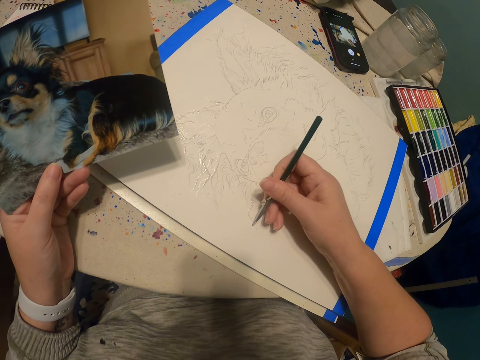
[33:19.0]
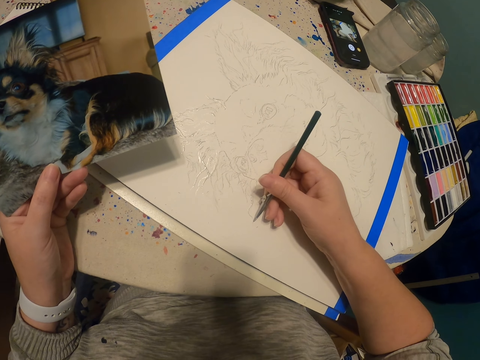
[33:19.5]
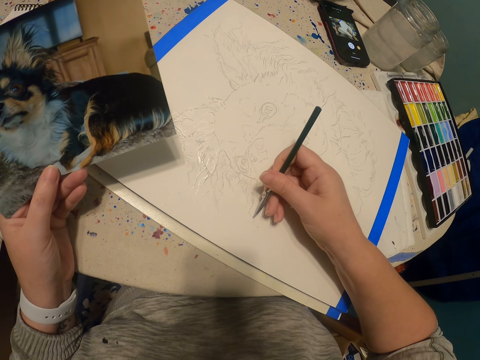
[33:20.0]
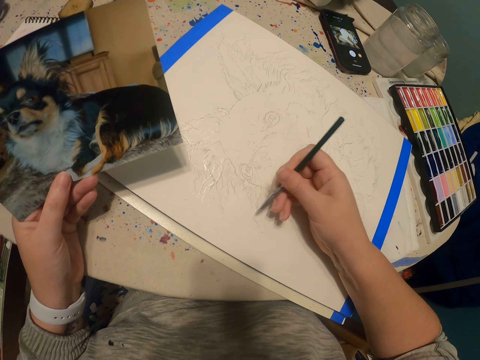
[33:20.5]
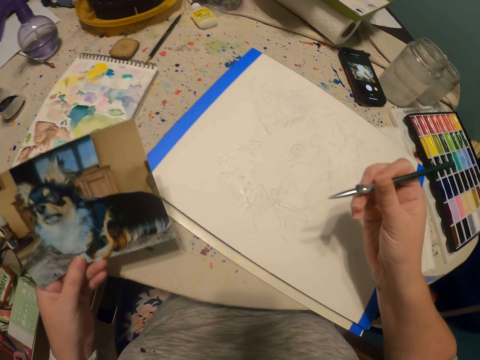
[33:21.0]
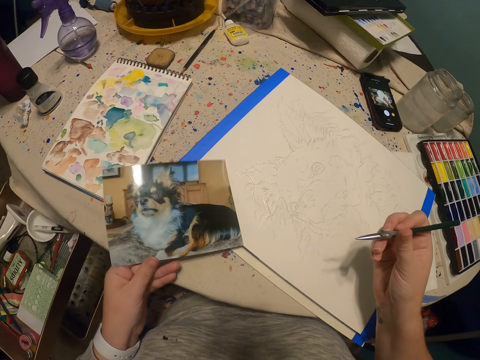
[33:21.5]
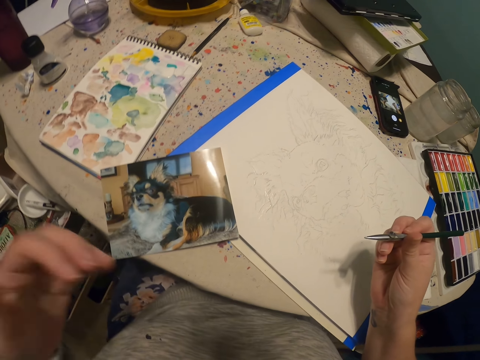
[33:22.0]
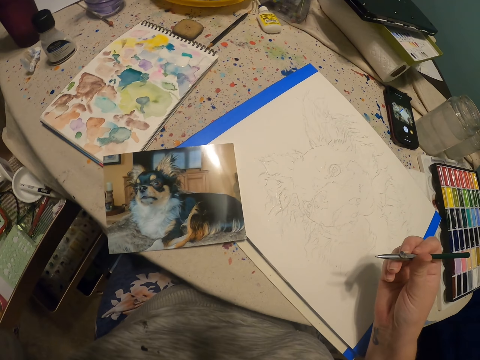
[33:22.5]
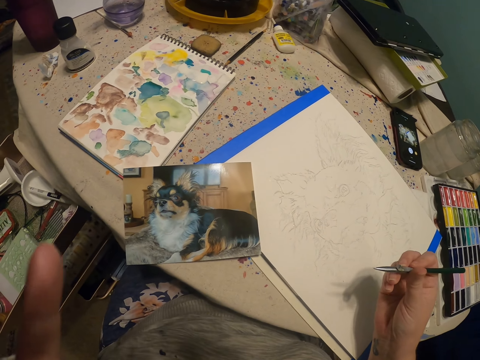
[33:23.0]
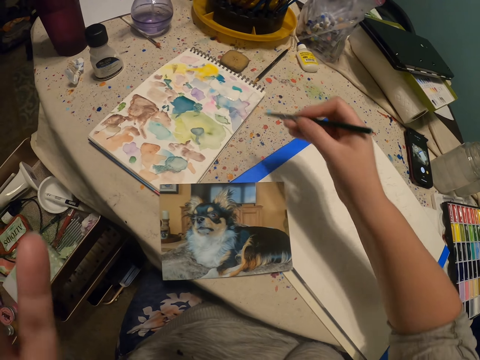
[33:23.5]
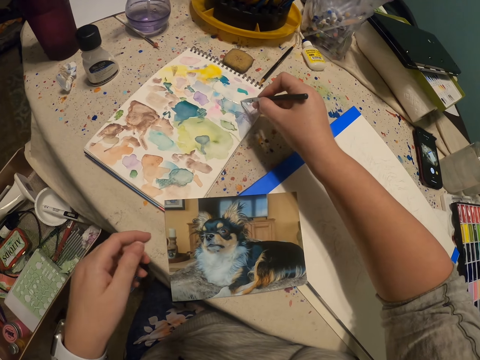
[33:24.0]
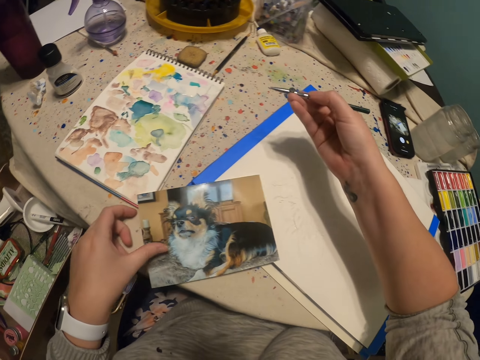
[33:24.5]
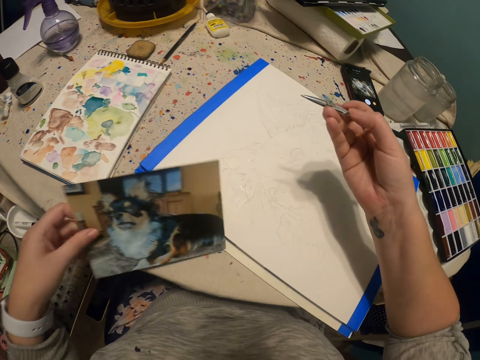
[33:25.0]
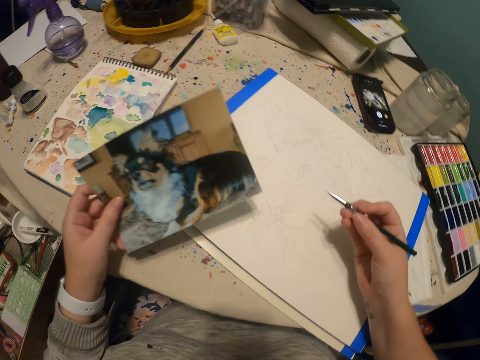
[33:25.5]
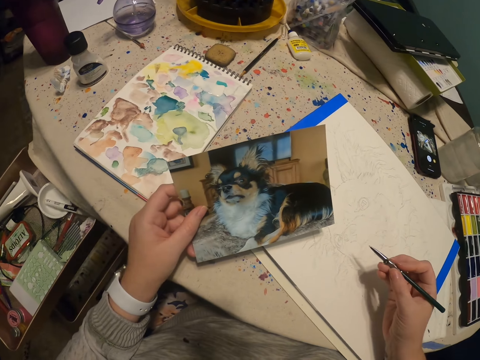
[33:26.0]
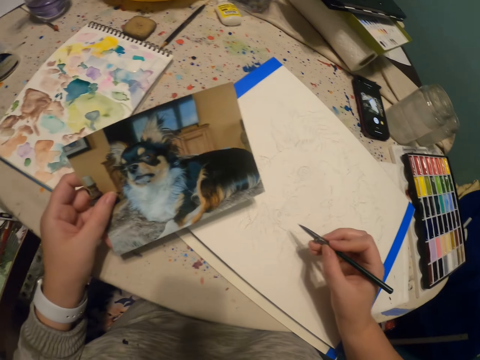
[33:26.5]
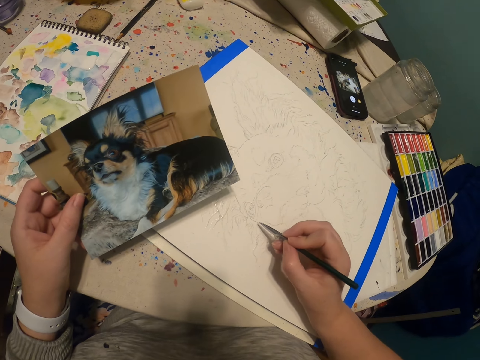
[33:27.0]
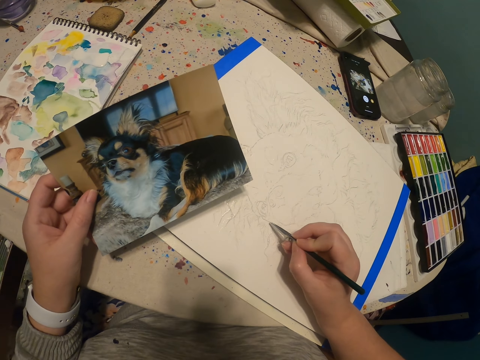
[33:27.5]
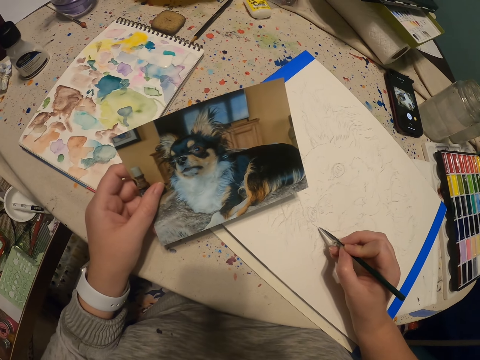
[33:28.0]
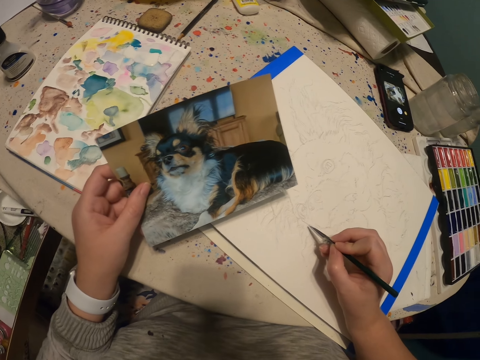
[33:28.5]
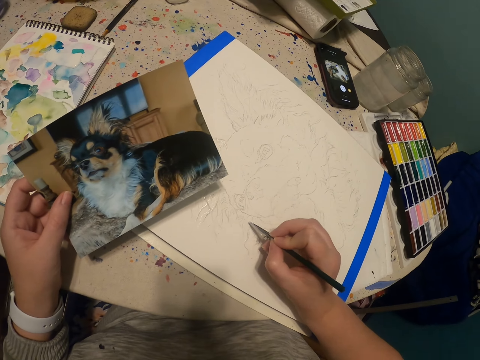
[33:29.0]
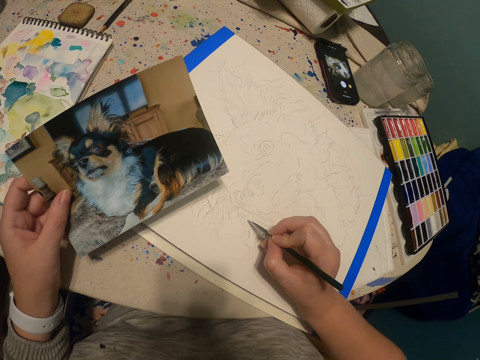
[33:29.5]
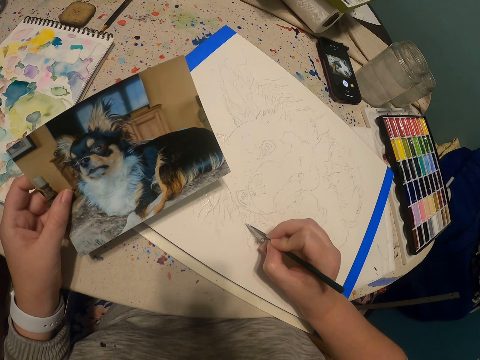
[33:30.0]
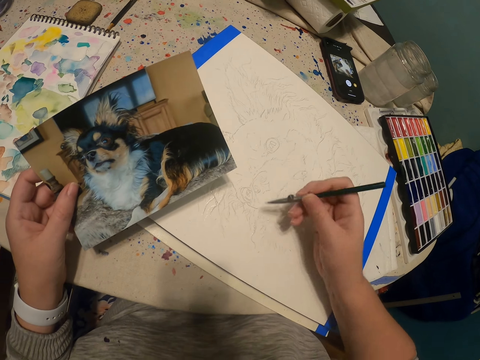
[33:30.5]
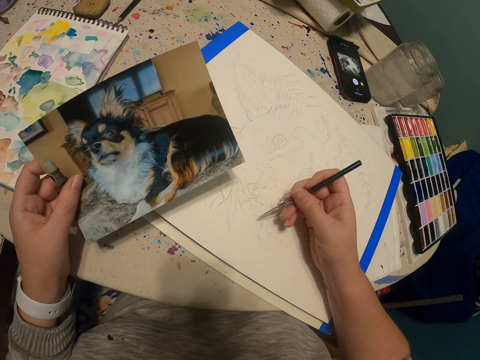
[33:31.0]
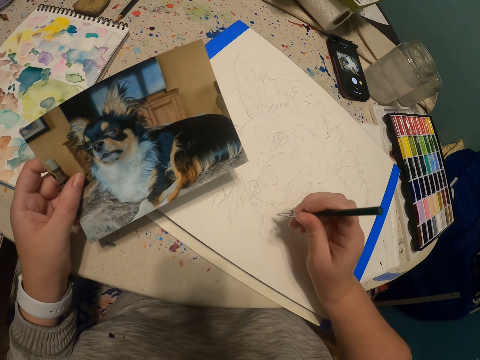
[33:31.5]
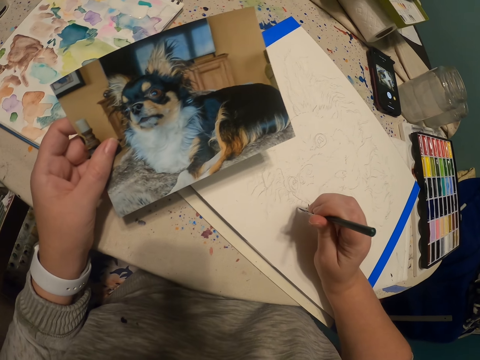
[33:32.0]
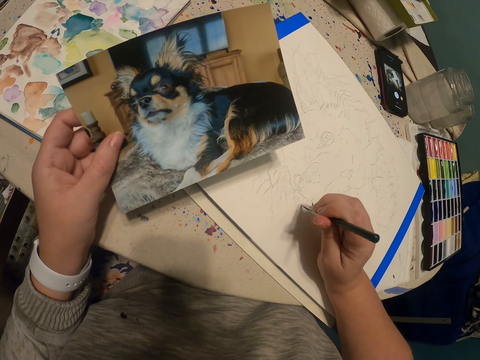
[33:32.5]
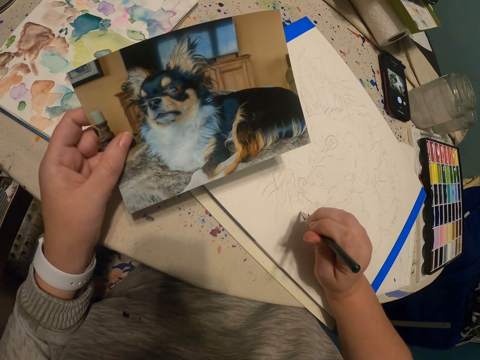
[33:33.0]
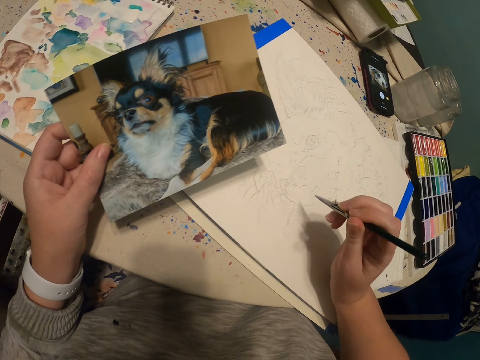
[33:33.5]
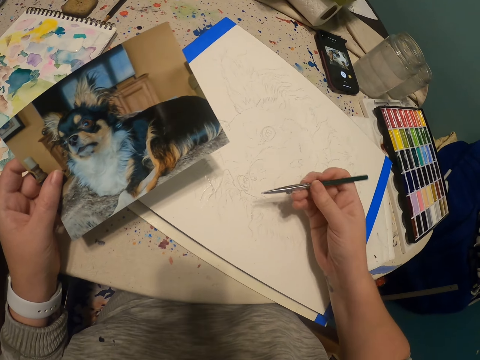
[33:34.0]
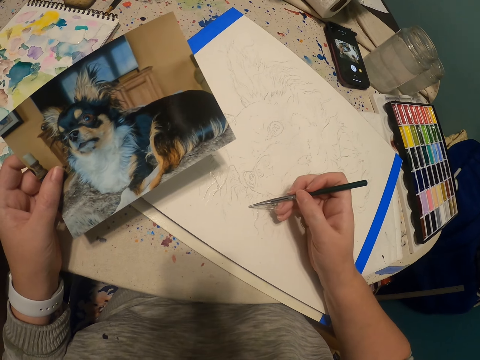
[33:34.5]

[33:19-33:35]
The camera wearer puts down a picture of a dog on a table. She scratches her face with a hand. She scoops paint with a paint pen. She puts ink on the tube. She picks up the picture of a dog on the table. She draws a picture of a dog with the paint pen.

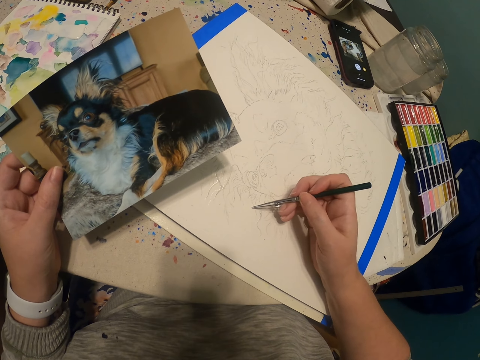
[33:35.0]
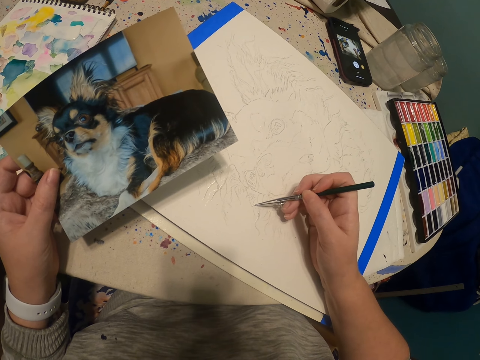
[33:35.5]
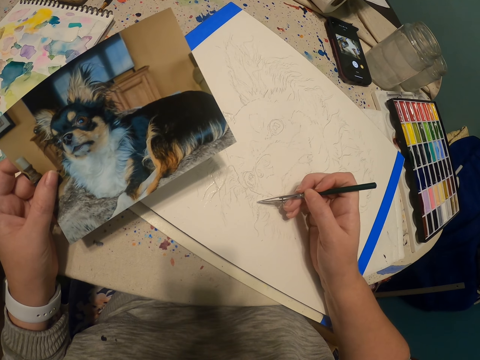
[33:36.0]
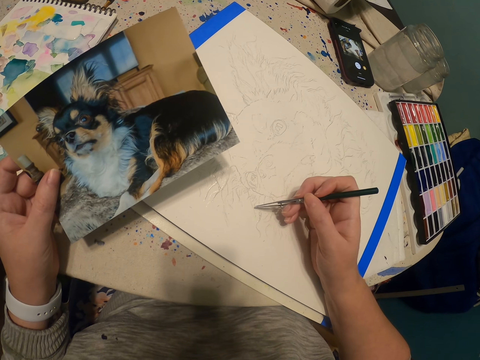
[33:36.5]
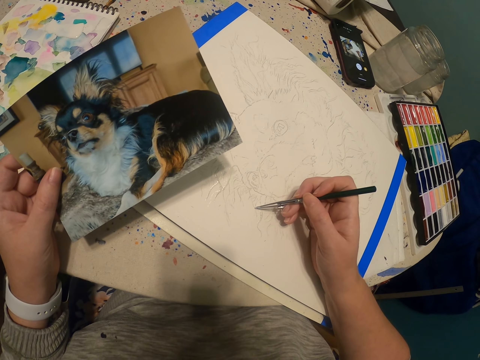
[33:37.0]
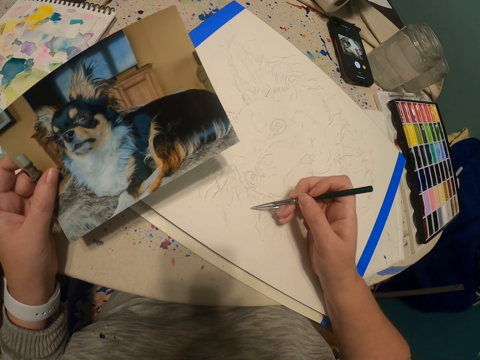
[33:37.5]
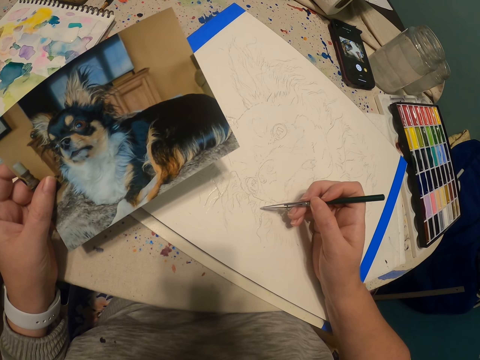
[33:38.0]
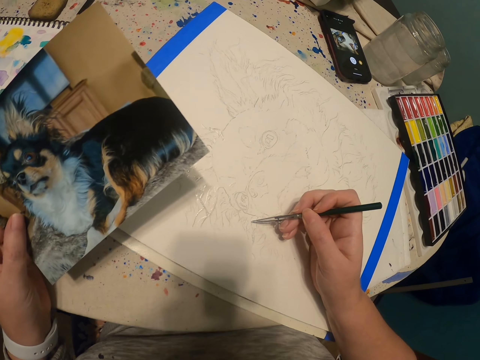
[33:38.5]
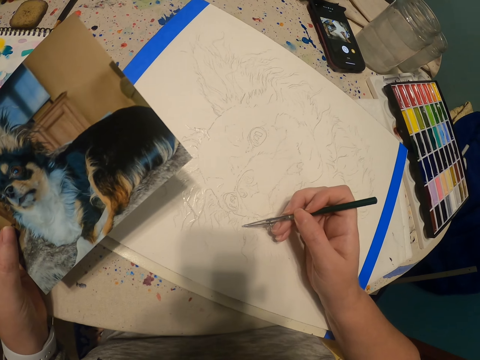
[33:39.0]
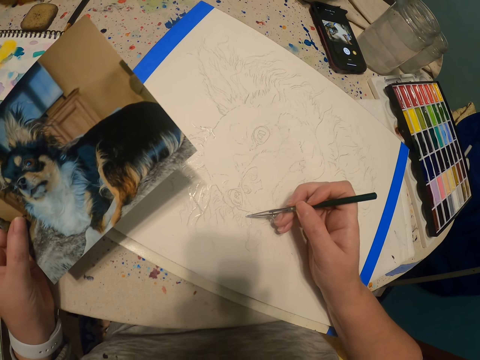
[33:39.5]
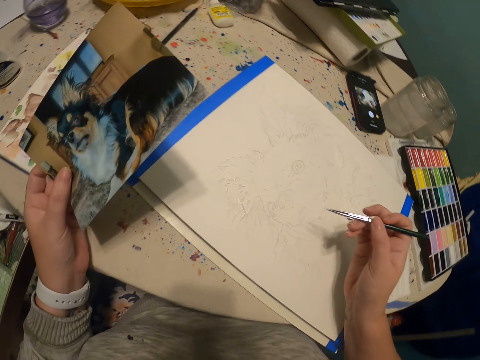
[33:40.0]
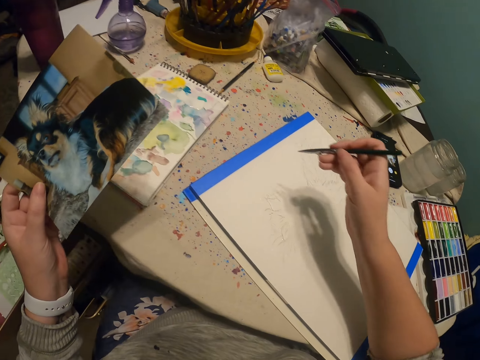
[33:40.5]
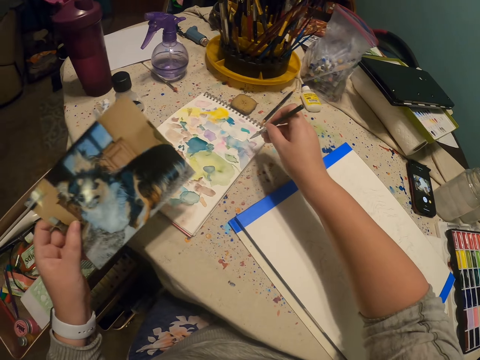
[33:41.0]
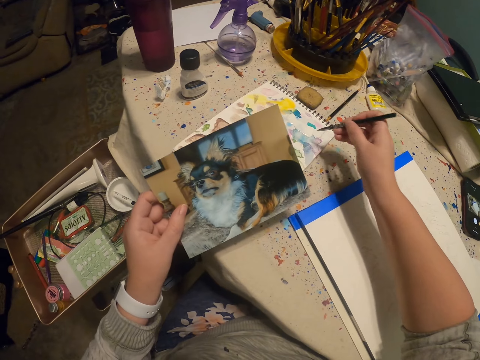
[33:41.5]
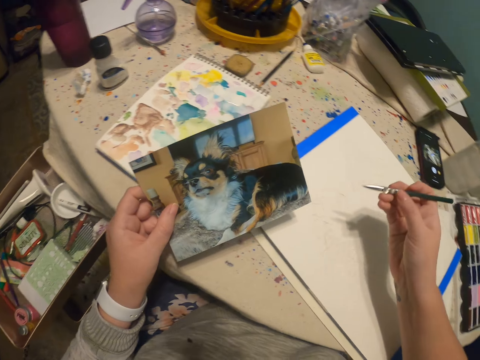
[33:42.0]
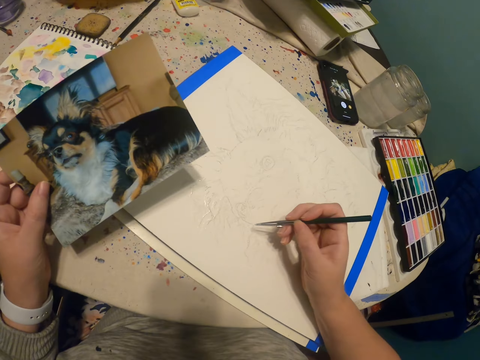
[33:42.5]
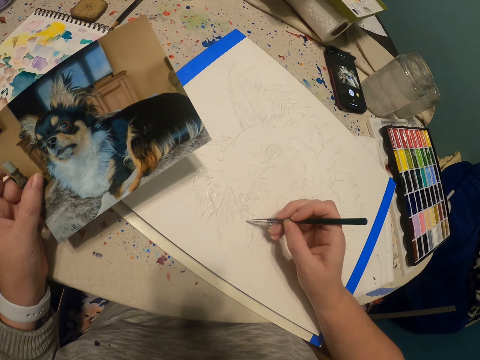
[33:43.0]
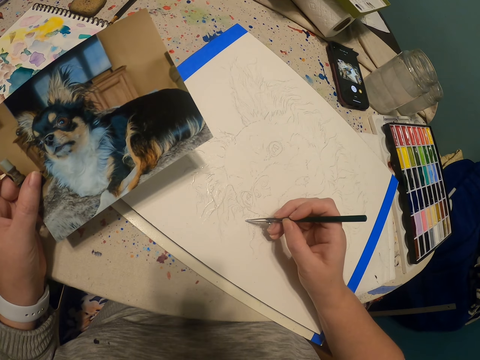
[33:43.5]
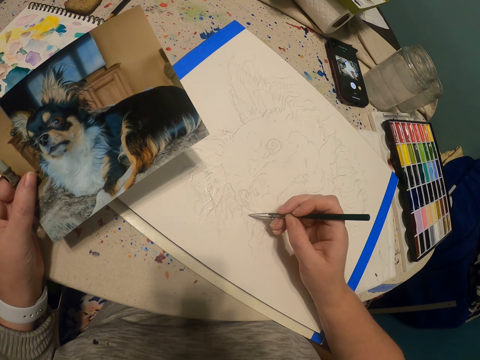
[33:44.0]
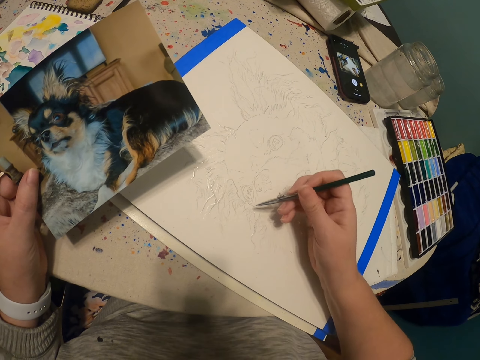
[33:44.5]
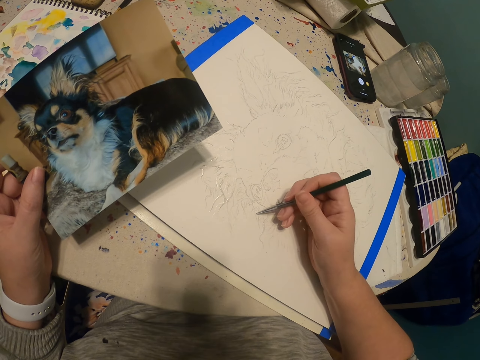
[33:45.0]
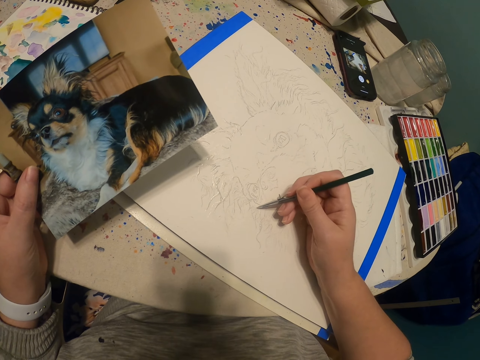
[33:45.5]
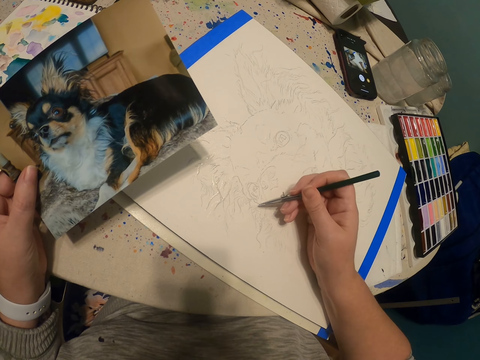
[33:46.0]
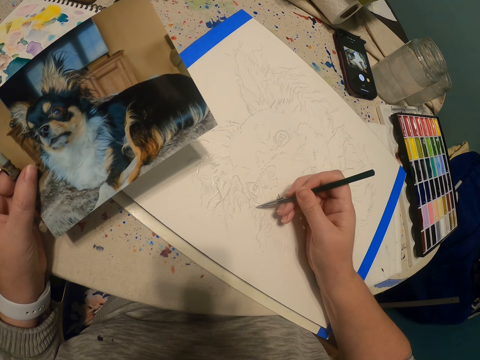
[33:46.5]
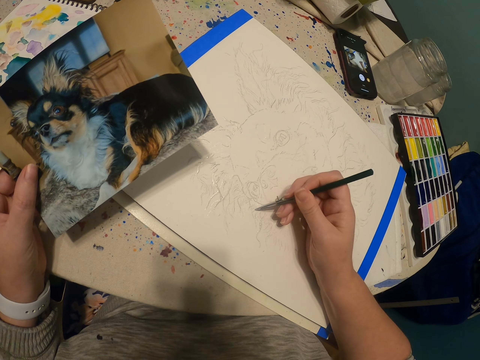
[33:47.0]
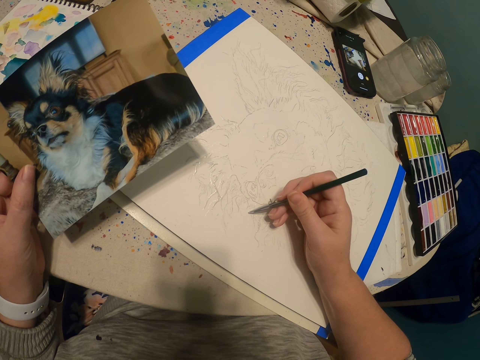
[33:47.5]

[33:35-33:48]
The camera wearer puts ink on the pen tube. They scoop paint with a paint pen. They draw a picture of a dog with the paint pen.
